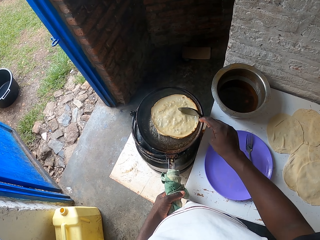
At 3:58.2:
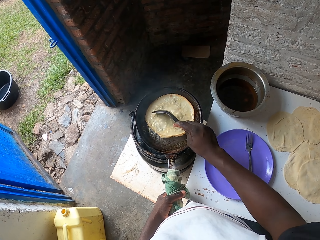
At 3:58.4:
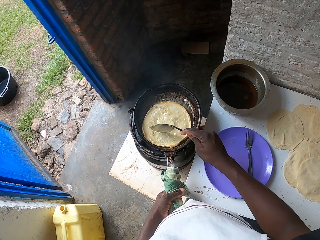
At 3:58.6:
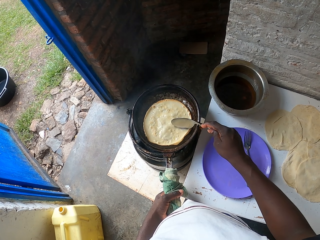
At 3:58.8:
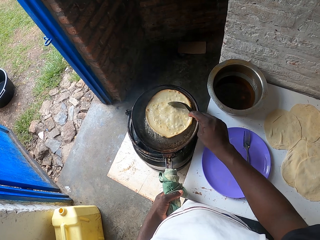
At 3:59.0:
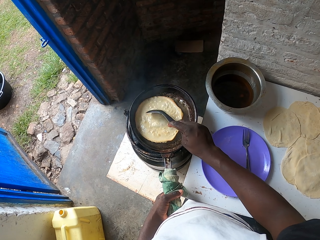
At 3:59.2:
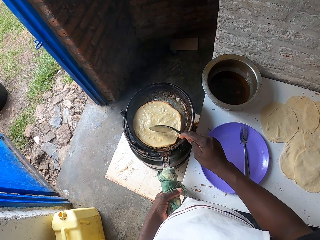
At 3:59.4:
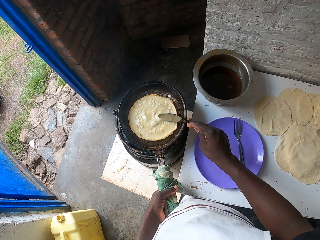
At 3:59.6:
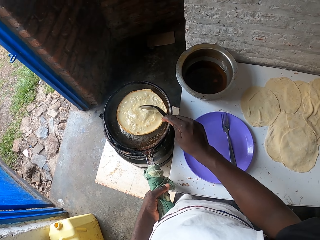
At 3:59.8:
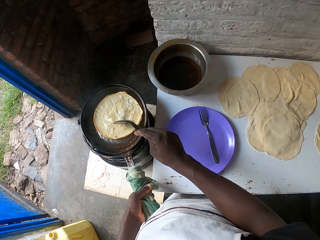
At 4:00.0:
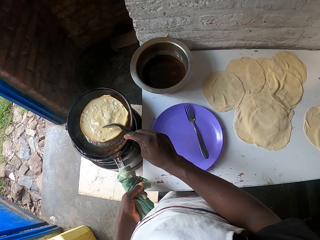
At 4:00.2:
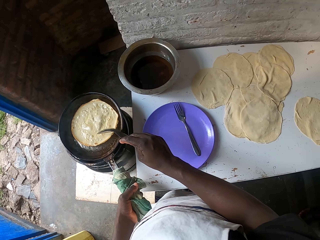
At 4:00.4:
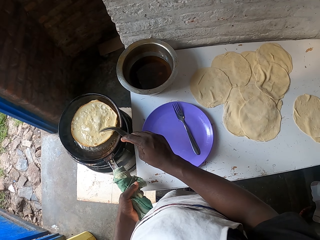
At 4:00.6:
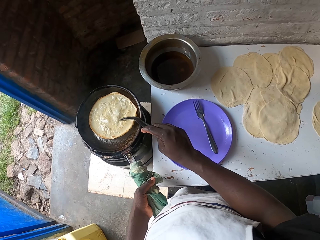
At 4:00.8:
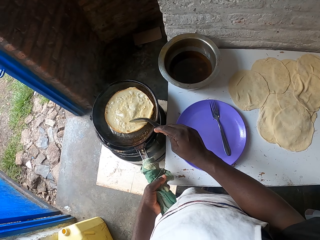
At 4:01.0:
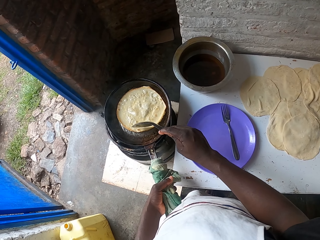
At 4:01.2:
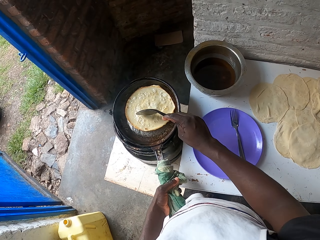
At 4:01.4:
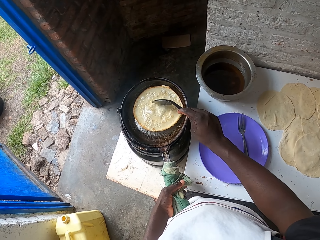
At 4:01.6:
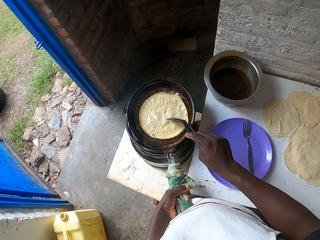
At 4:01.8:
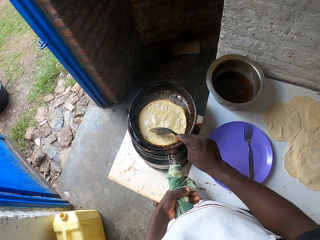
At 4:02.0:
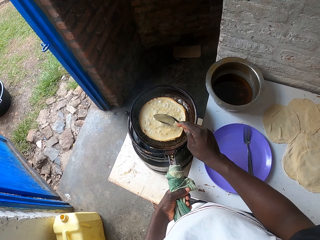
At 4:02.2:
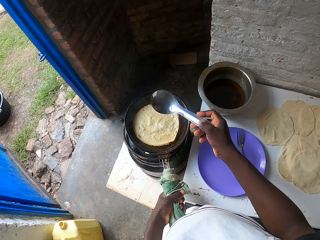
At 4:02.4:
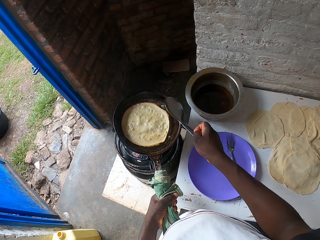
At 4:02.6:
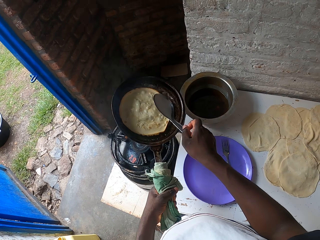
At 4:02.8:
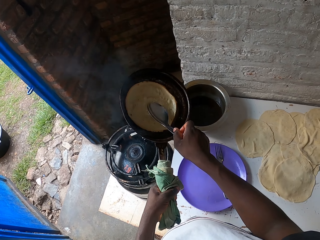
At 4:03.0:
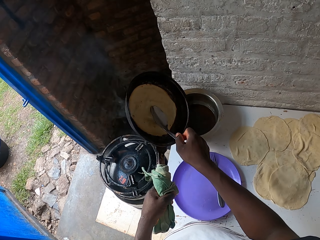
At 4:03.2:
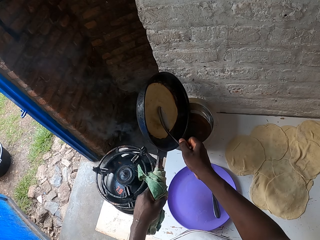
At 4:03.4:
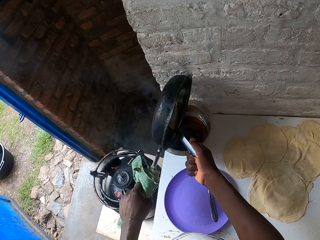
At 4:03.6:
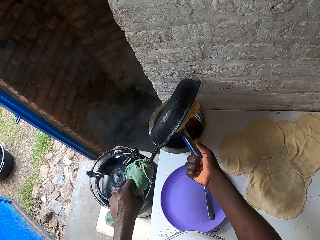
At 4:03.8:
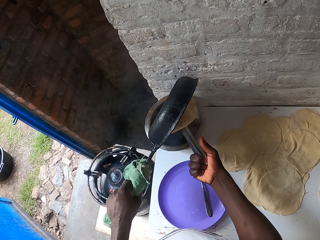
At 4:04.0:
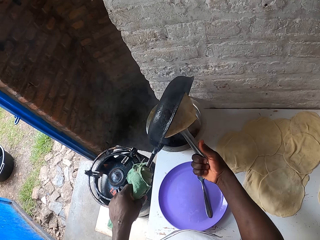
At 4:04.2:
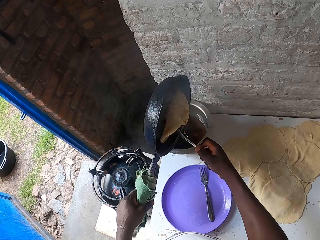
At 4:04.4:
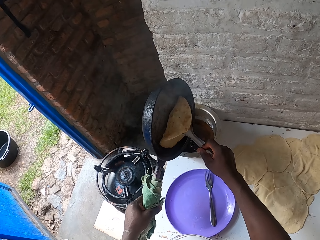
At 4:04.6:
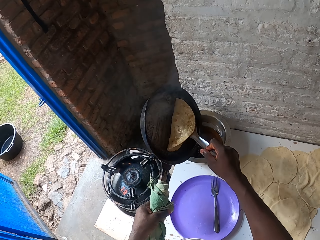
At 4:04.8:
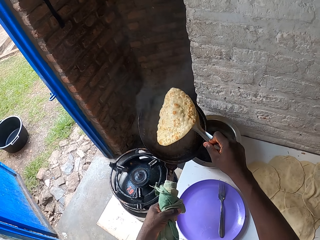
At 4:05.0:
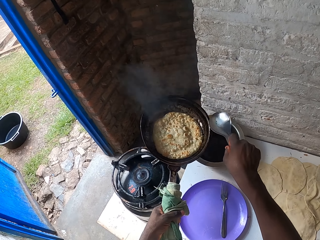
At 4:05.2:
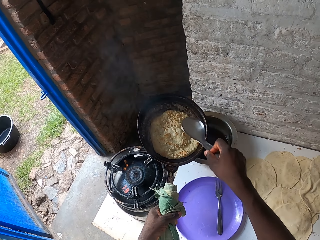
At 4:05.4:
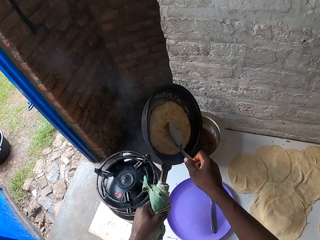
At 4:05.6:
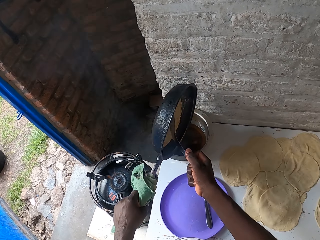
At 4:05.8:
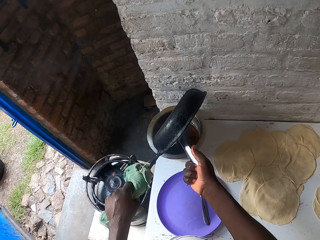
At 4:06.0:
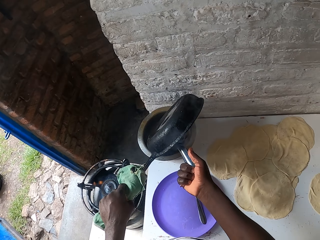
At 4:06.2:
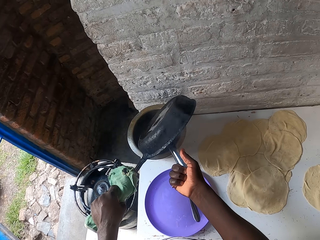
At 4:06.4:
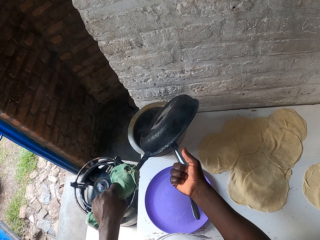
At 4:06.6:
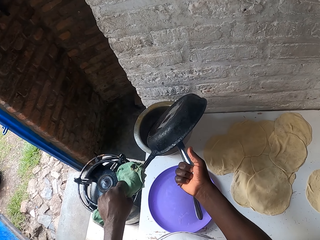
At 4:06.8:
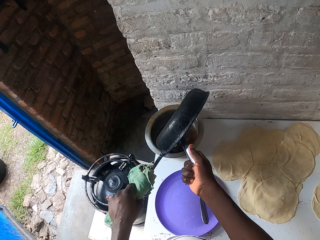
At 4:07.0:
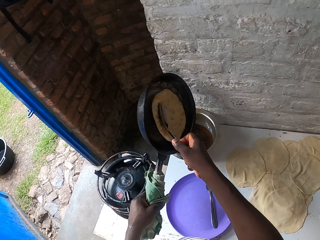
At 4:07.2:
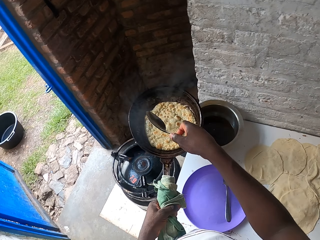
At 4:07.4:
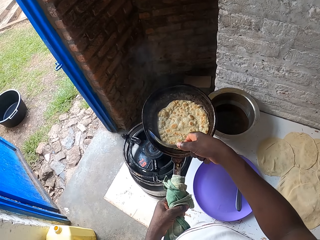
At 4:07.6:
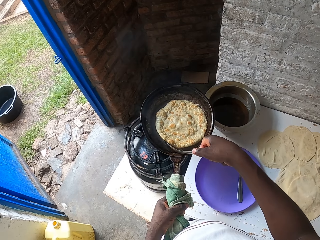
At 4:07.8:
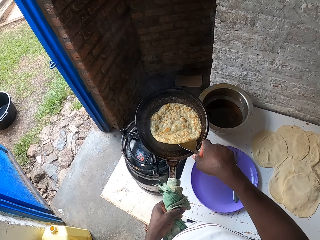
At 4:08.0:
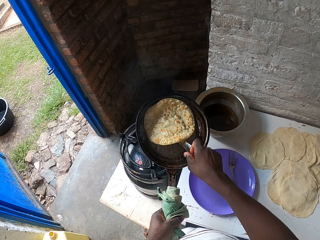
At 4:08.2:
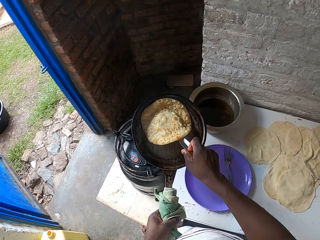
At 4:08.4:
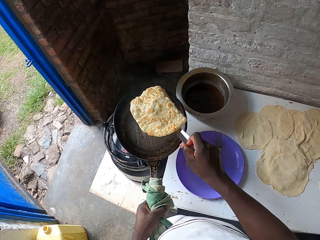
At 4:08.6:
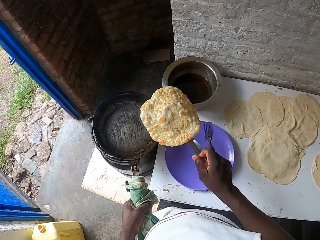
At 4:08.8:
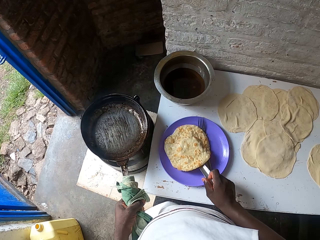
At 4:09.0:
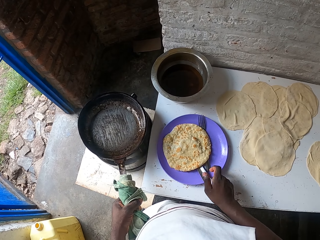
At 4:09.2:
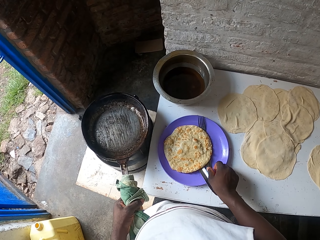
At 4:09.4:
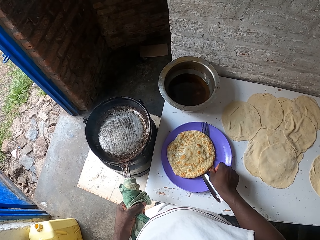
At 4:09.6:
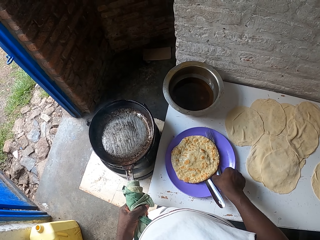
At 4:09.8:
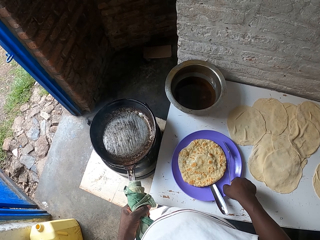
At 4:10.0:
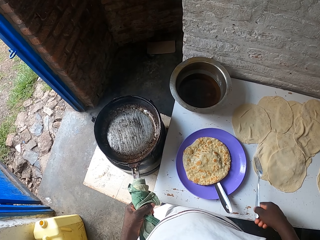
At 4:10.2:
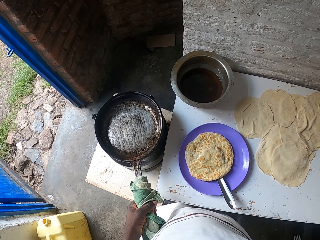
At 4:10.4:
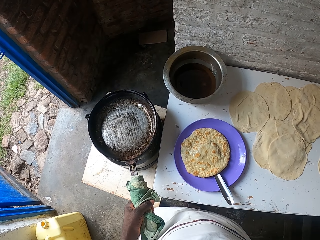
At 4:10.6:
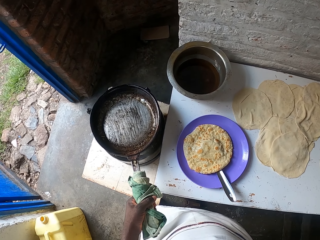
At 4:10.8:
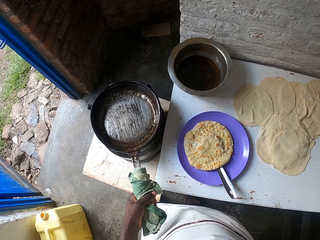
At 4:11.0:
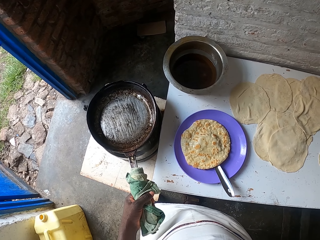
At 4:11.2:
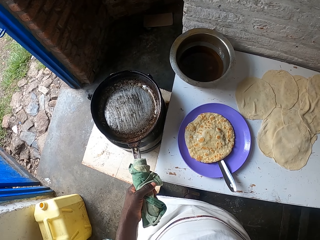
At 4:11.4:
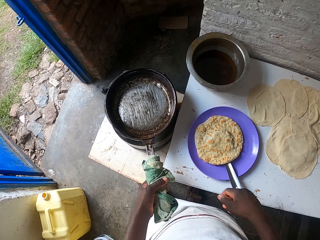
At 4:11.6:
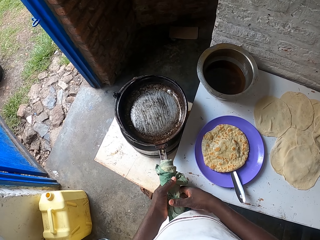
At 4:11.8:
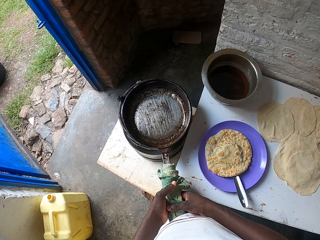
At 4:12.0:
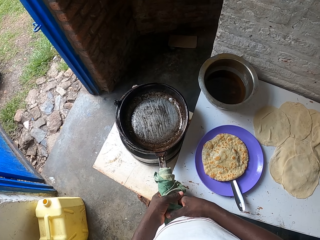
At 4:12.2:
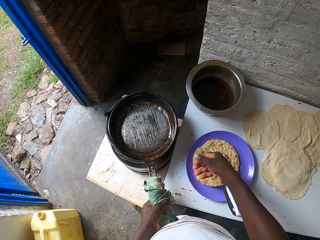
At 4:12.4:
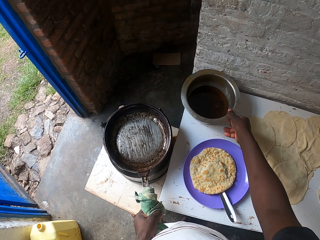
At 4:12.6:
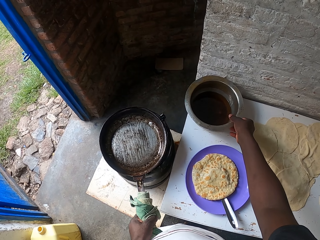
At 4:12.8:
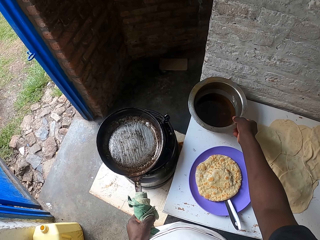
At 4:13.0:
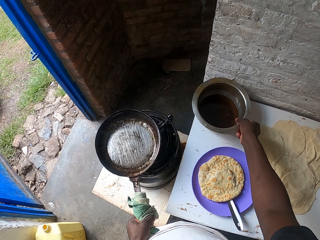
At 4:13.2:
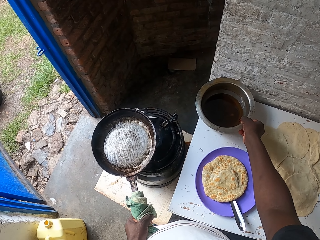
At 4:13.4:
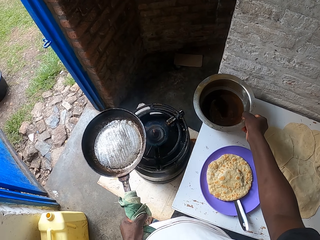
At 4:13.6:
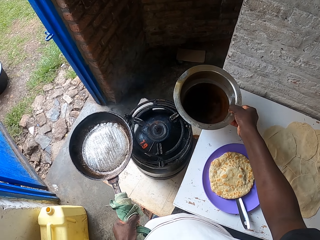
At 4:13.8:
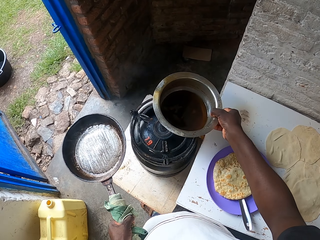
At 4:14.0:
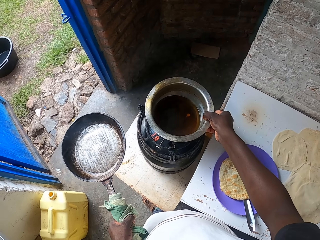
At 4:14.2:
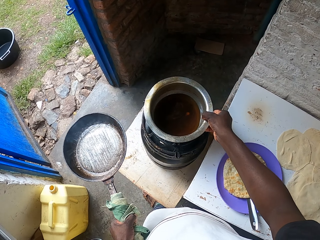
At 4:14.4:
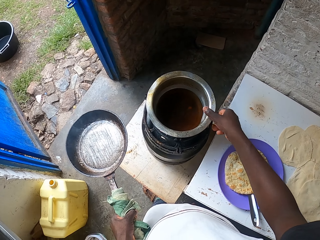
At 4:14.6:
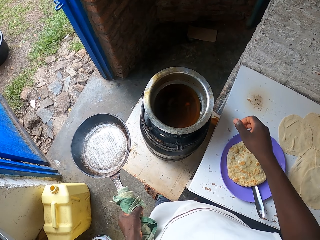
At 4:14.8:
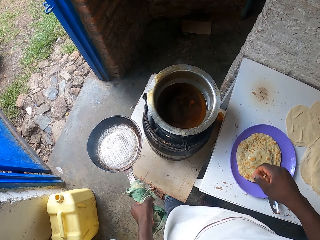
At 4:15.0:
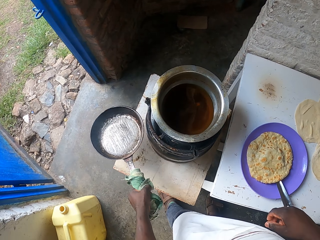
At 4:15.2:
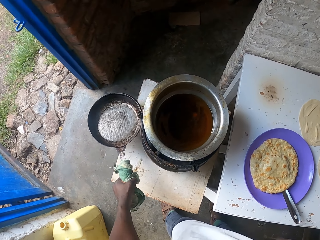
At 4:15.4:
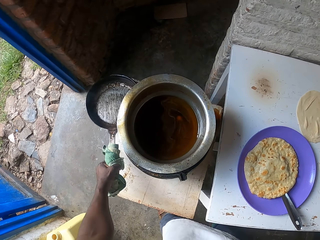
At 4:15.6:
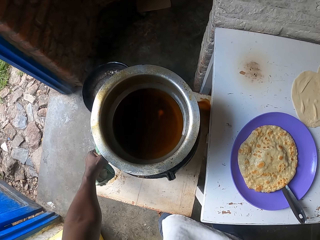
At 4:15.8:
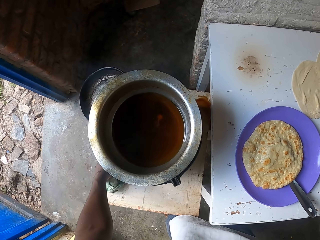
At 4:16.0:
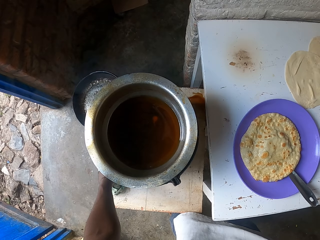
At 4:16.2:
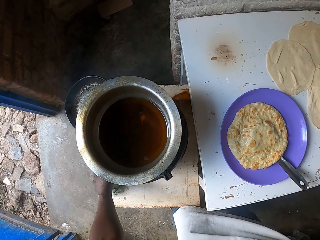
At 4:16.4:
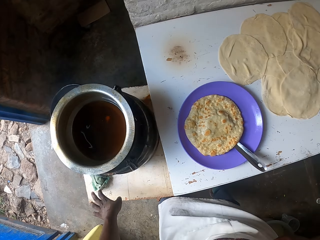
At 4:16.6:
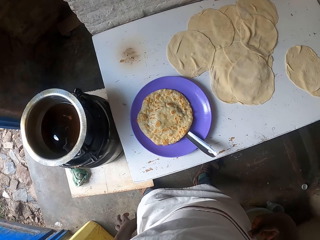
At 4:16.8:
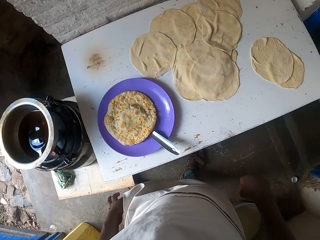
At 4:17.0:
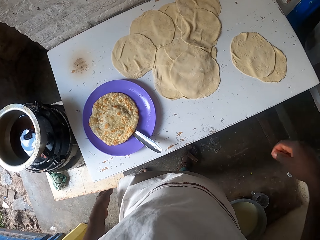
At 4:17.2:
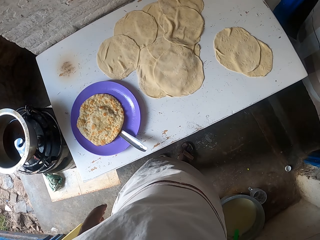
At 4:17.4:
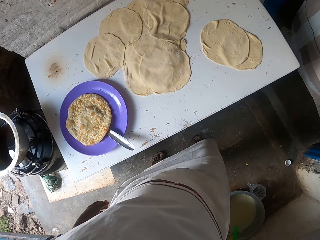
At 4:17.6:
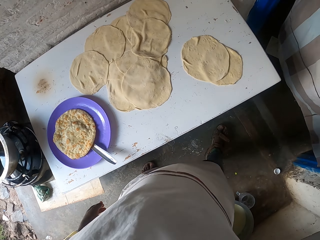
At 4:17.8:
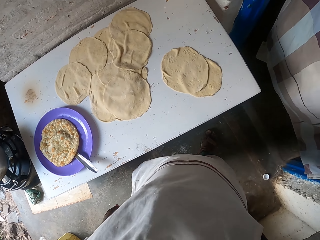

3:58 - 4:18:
The camera wearer pours excess oil to the sauce pan. They remove excess oil from the pan. They put the paratha on a plate. They pick up a fork. They pick up the sauce pan with cooking oil and put the sauce pan on the cooker. They put the pan on the stool.
